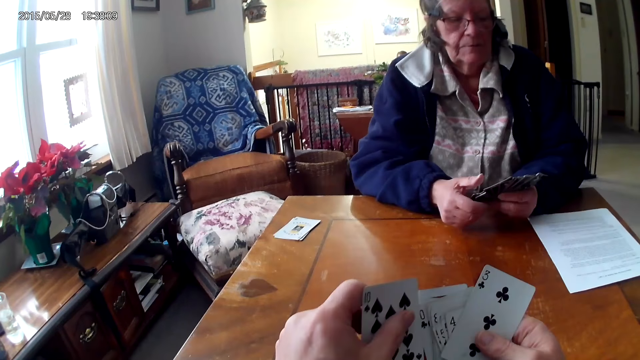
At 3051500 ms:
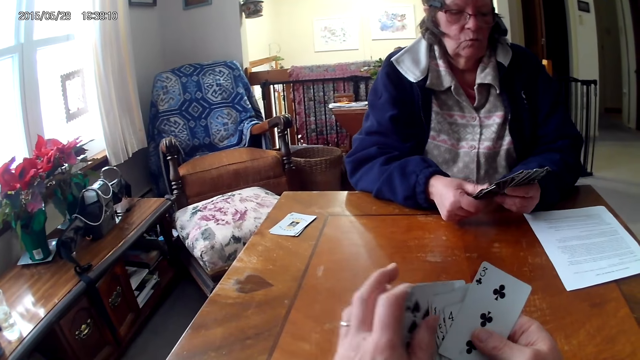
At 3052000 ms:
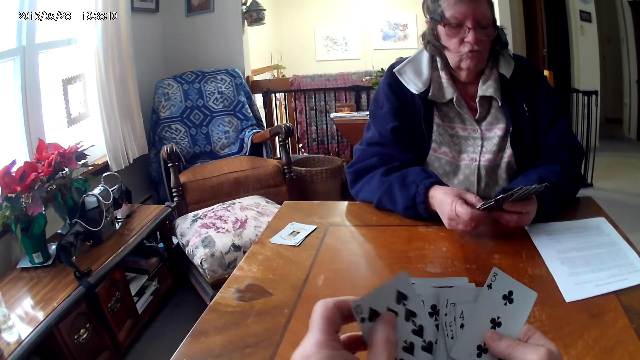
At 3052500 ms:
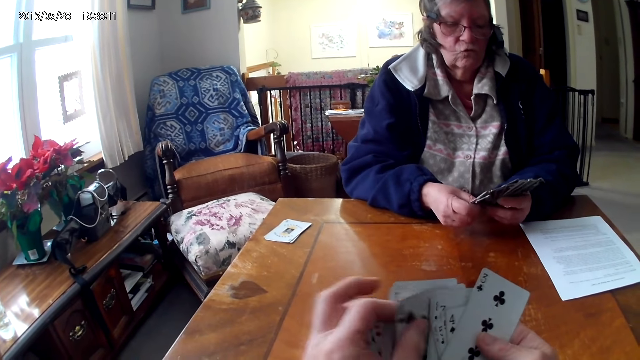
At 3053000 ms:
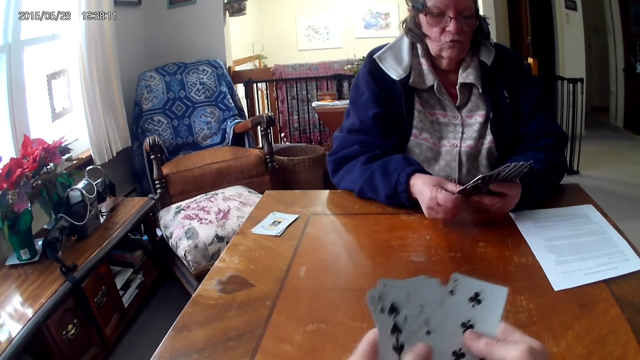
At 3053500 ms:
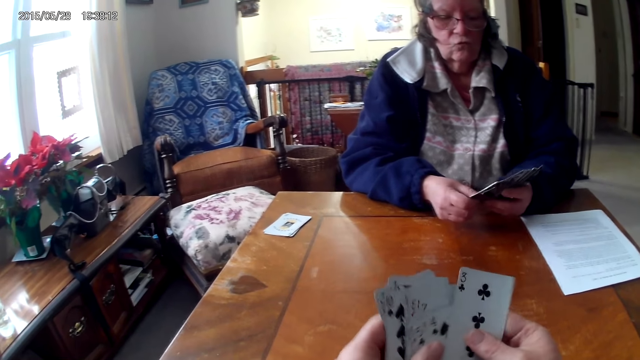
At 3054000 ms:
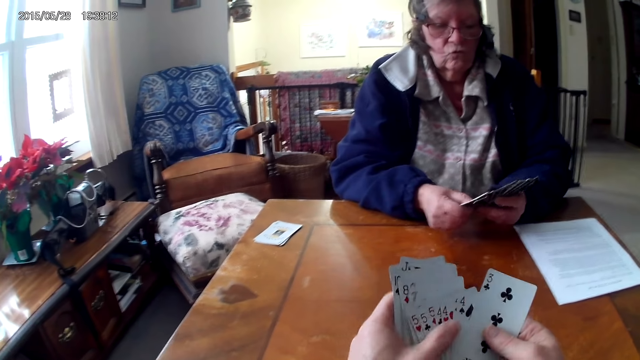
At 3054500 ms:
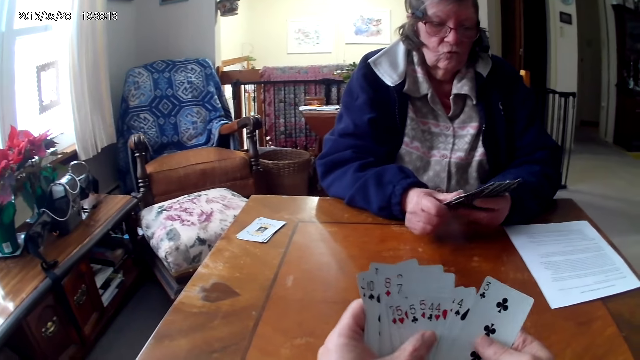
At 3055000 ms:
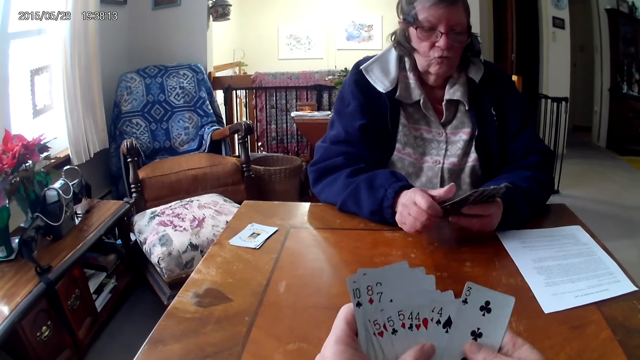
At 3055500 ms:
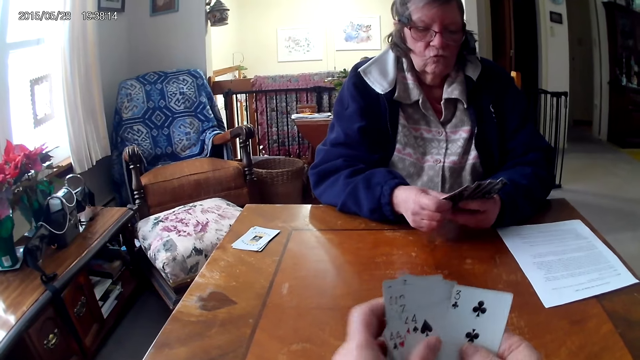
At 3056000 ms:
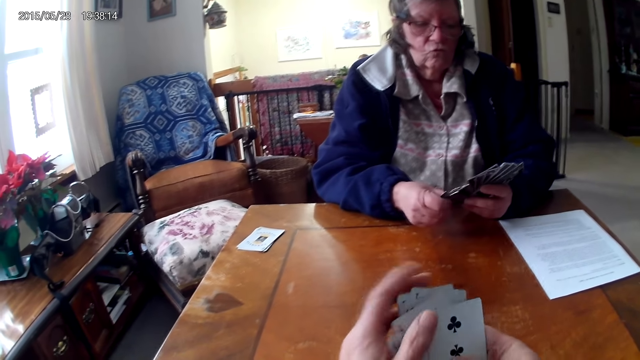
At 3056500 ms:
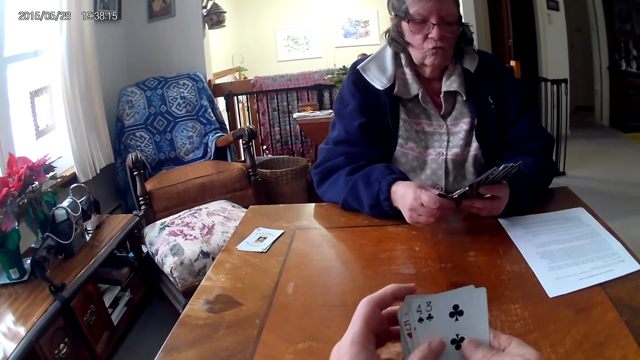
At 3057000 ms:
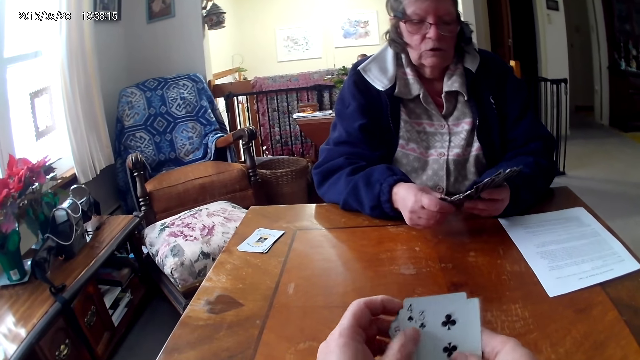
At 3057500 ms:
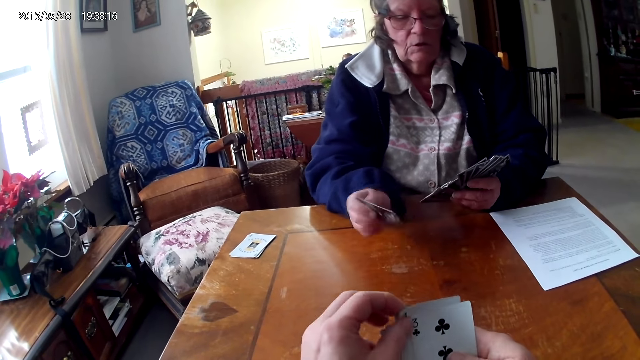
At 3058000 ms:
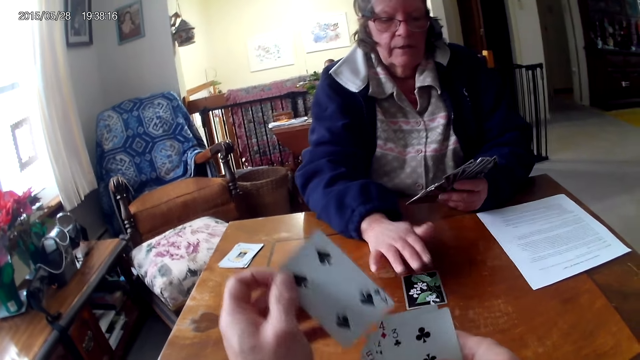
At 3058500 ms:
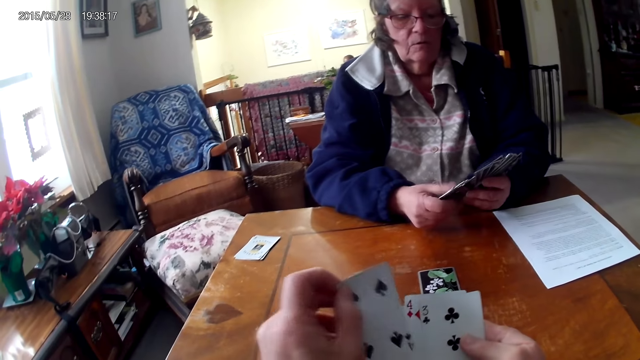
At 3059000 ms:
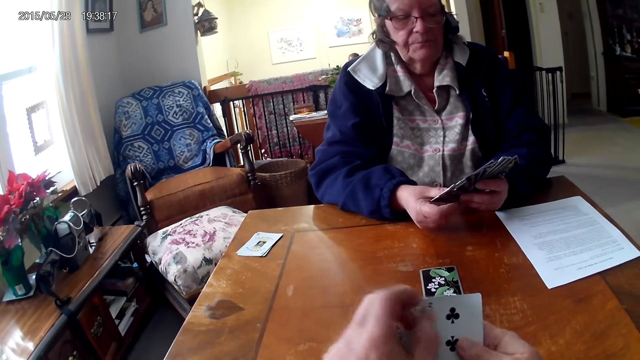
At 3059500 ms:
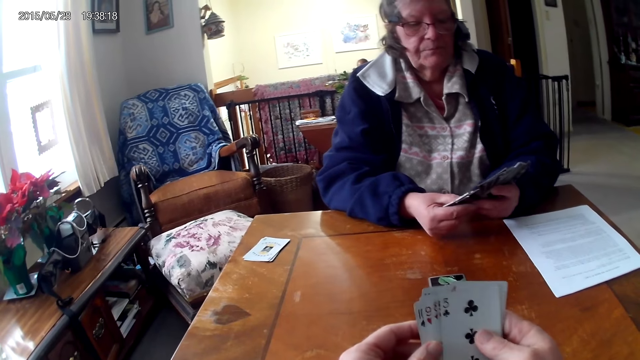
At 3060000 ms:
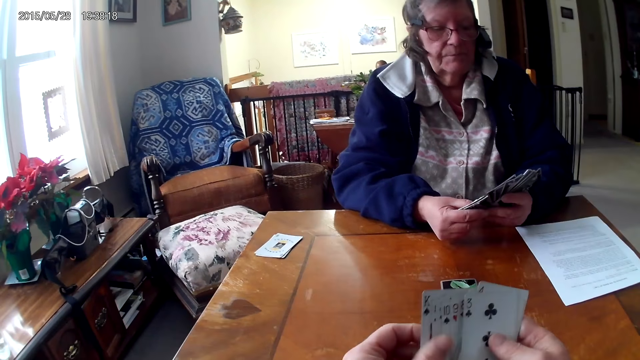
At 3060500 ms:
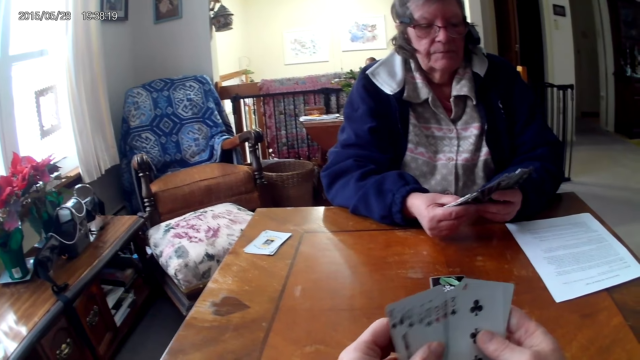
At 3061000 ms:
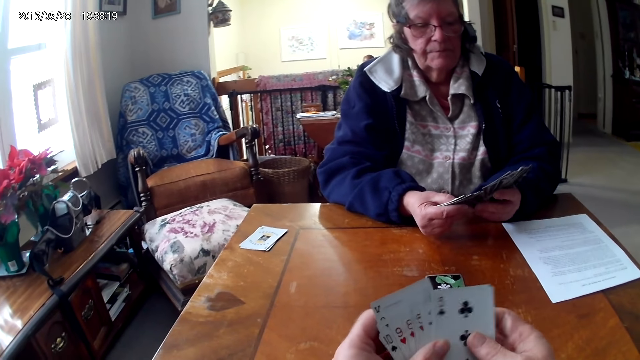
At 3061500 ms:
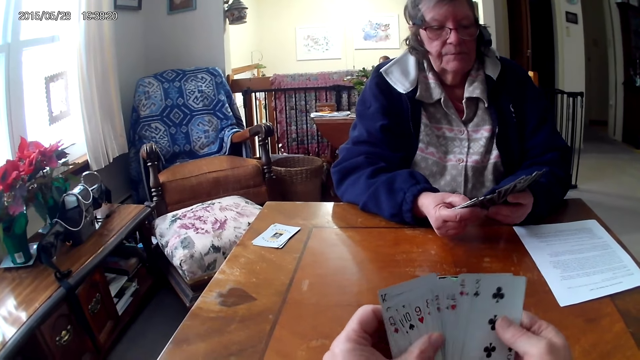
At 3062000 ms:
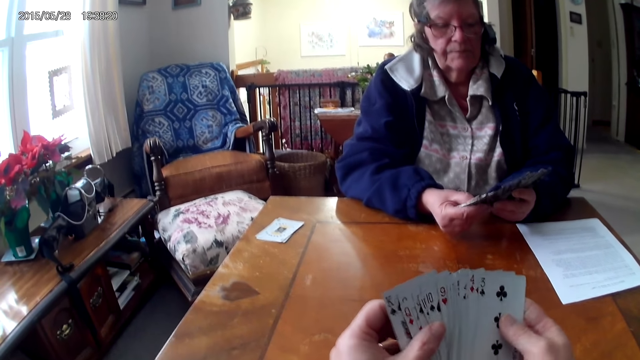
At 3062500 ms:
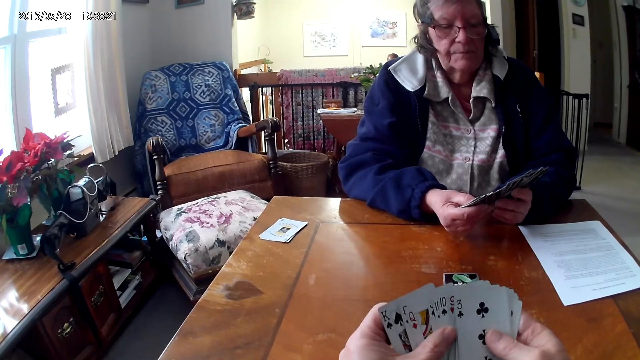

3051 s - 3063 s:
A woman puts a card on the table.

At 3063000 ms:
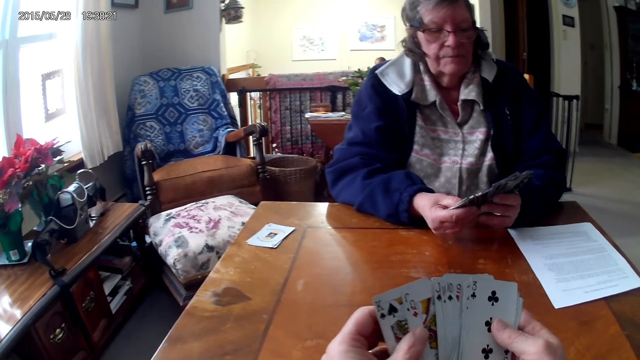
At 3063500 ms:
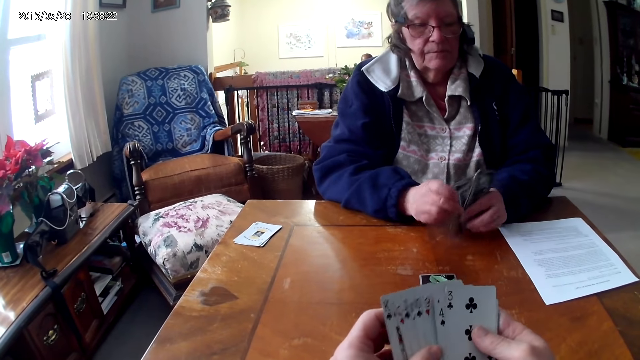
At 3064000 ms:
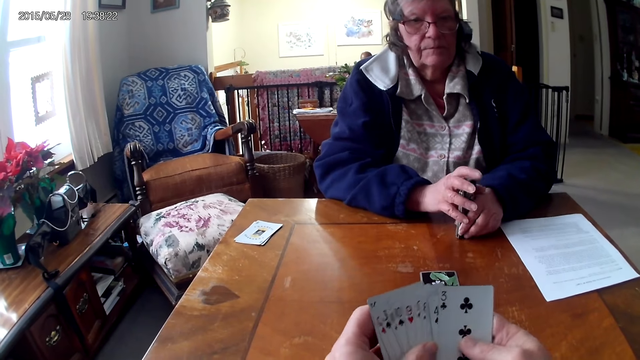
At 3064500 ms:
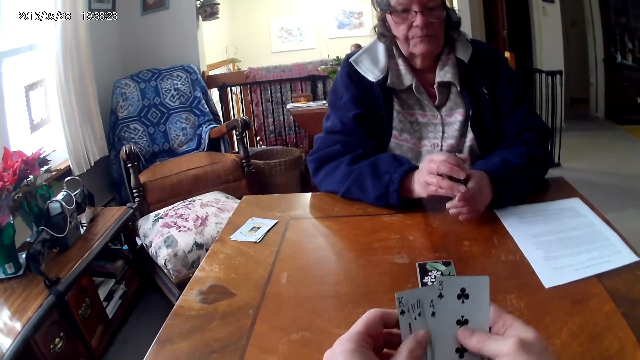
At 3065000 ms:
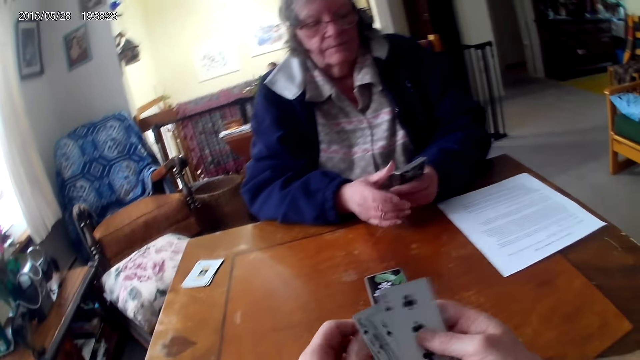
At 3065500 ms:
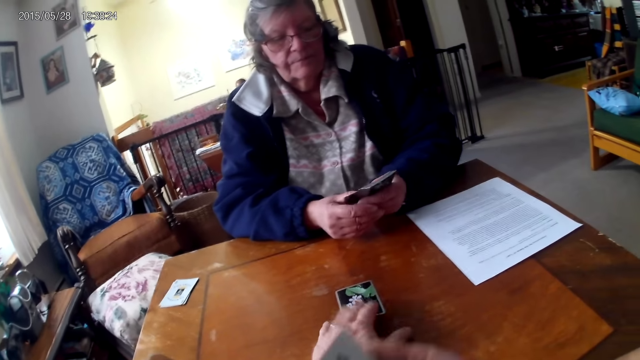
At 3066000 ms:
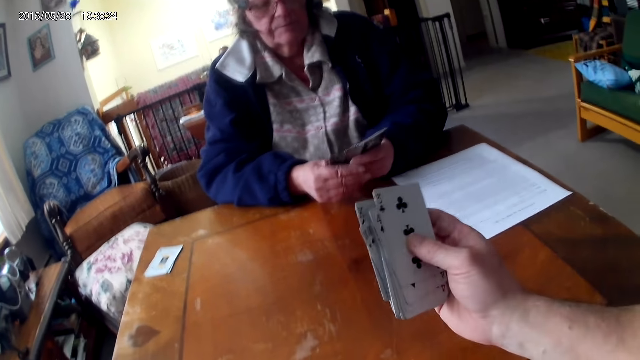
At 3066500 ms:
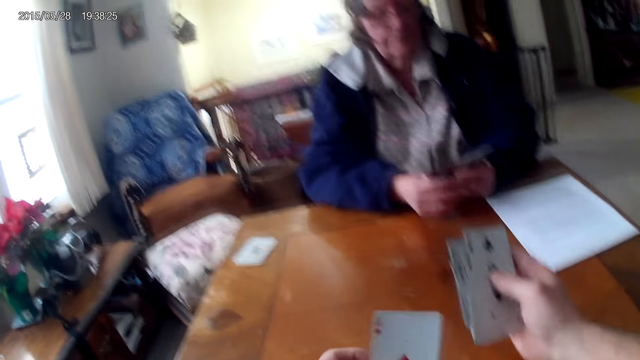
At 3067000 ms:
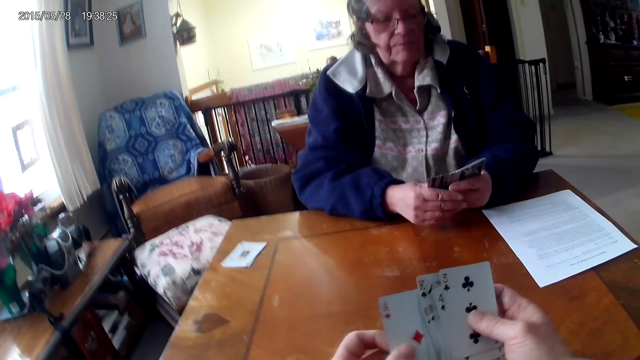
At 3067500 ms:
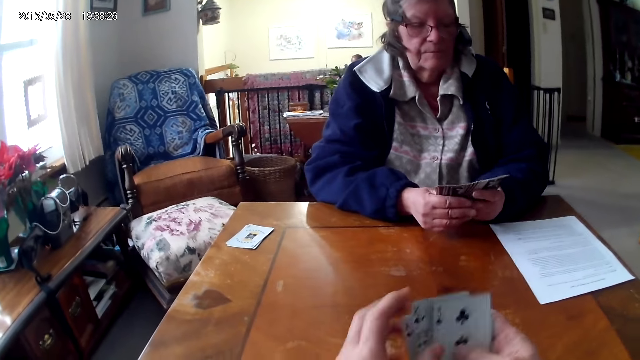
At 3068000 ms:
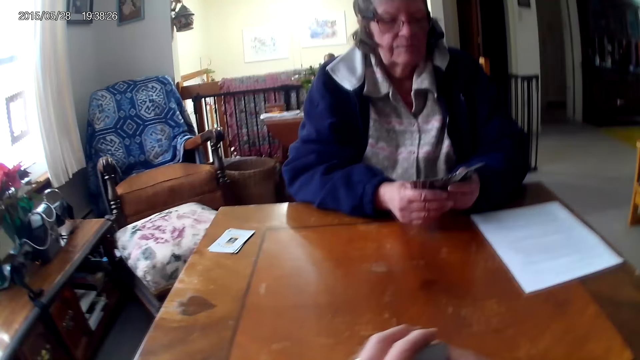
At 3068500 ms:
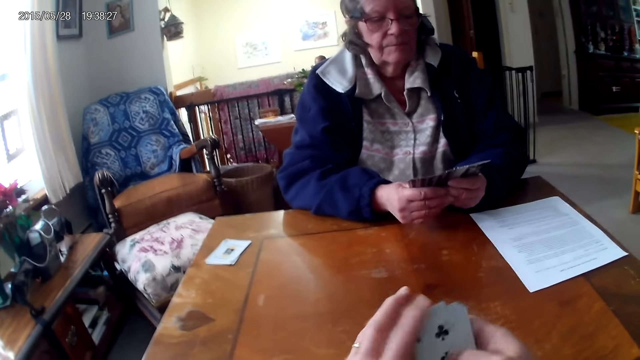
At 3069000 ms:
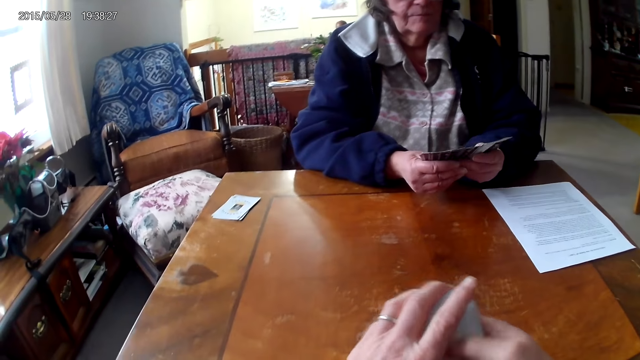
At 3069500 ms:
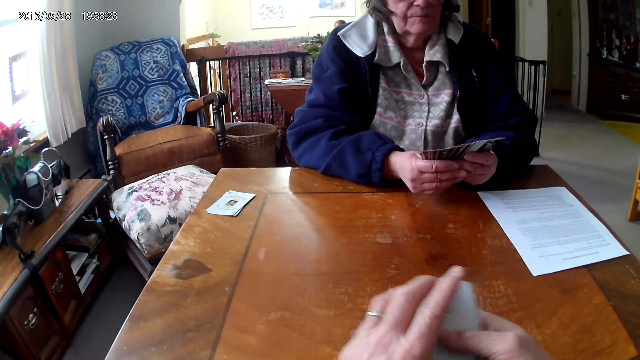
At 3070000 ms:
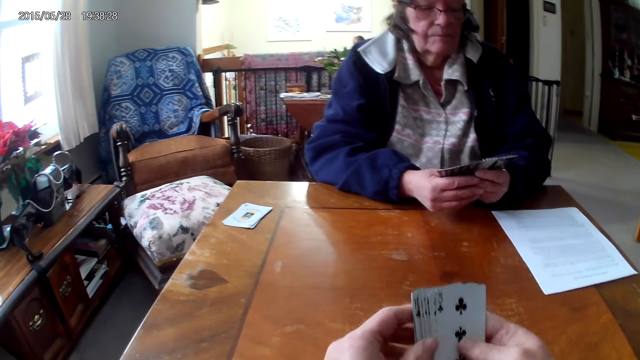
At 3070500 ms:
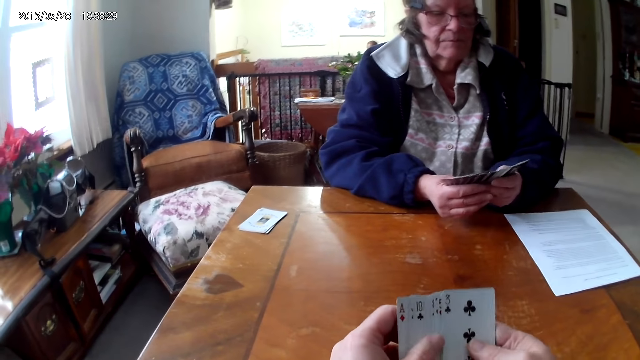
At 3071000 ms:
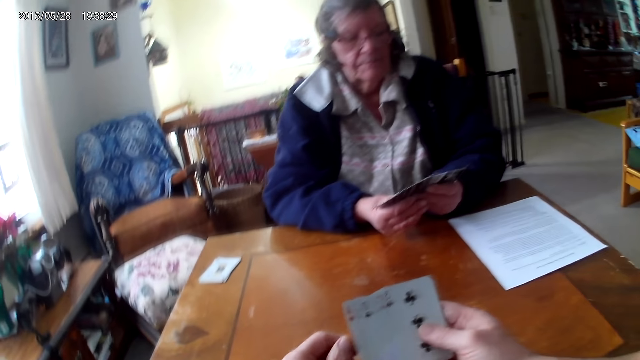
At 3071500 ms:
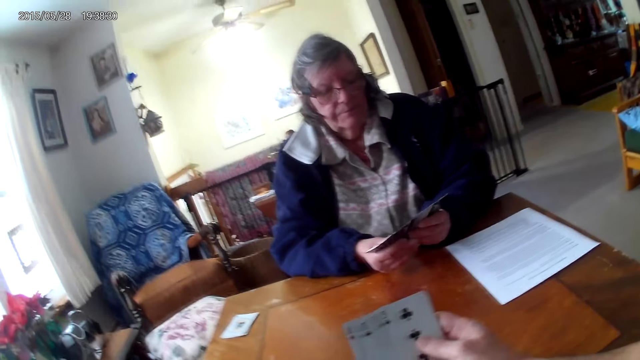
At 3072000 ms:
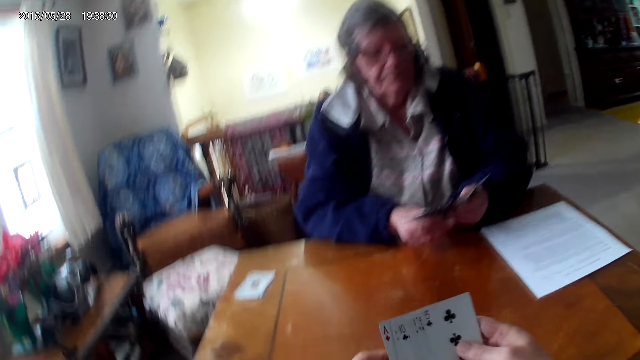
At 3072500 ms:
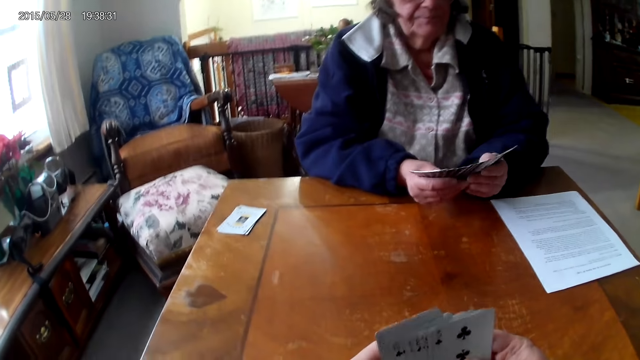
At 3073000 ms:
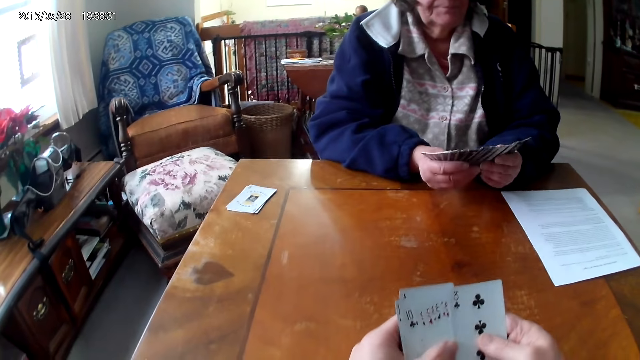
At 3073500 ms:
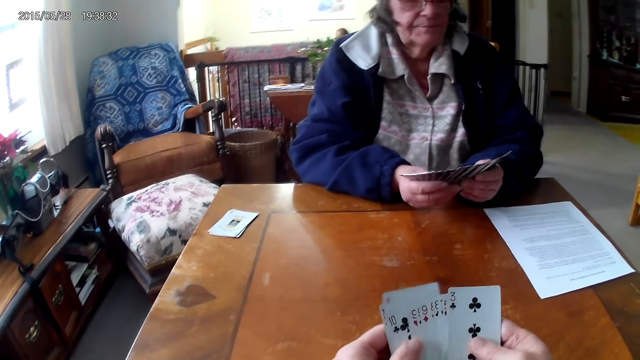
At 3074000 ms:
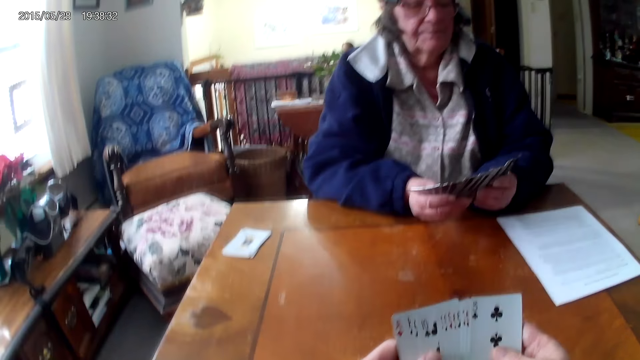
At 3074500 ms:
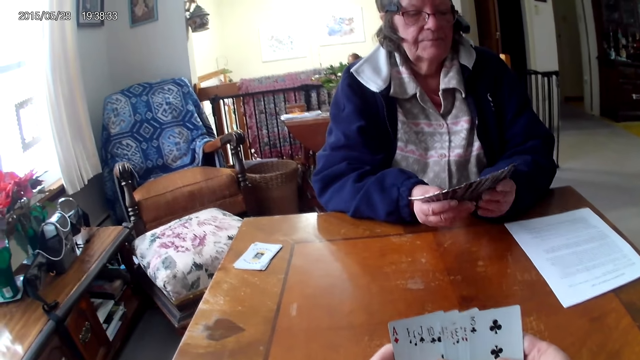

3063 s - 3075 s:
The camera wearer picks the card from the table. They put the cards together. They arrange the cards.
